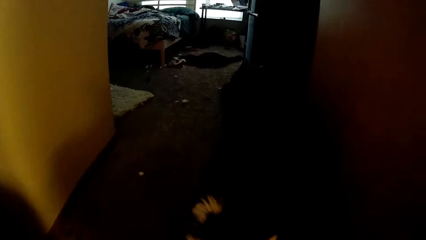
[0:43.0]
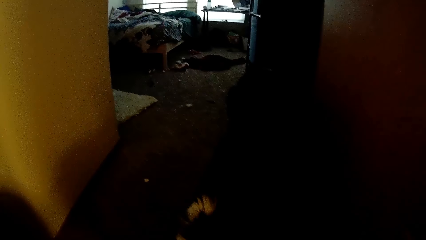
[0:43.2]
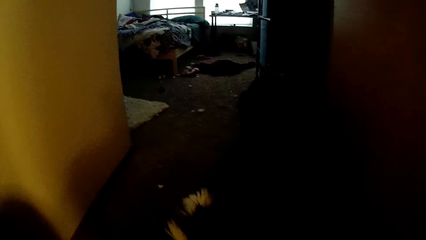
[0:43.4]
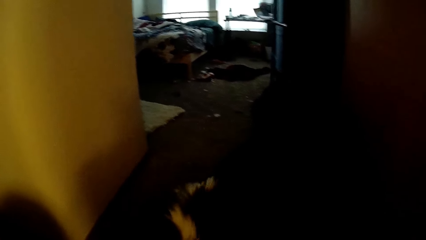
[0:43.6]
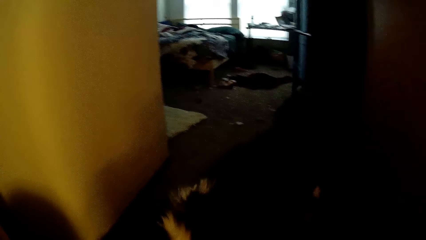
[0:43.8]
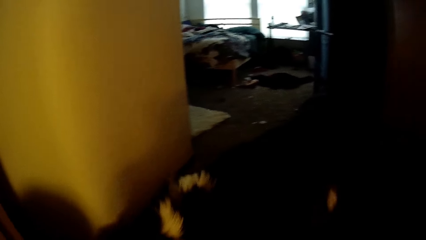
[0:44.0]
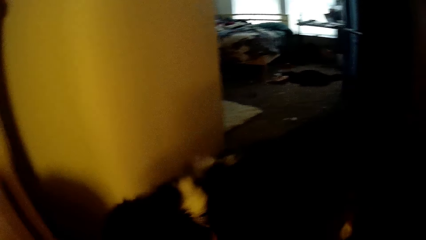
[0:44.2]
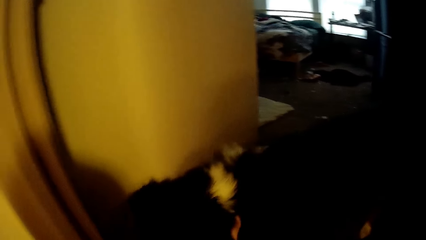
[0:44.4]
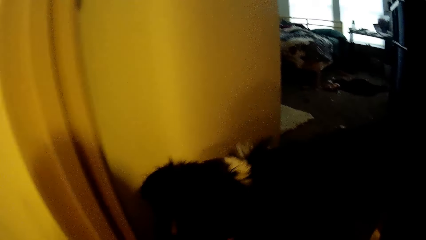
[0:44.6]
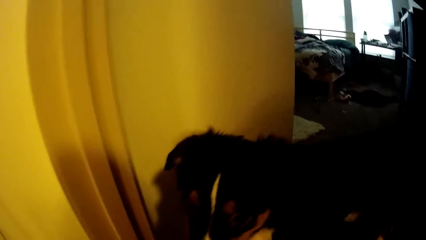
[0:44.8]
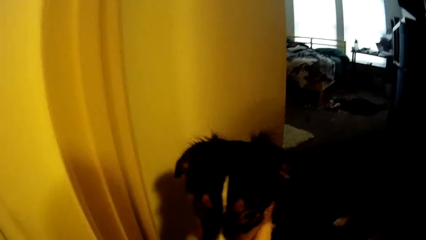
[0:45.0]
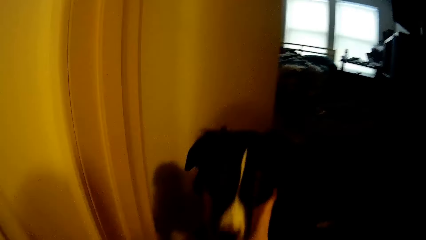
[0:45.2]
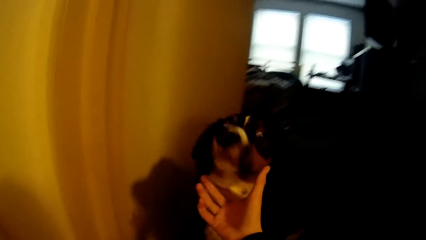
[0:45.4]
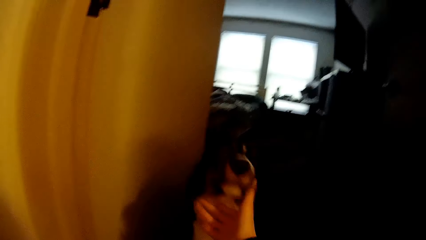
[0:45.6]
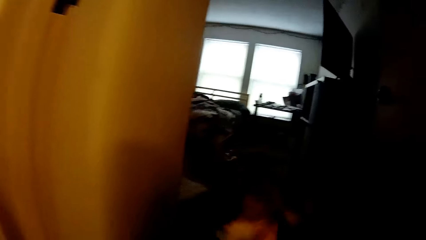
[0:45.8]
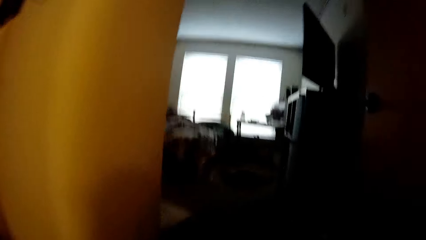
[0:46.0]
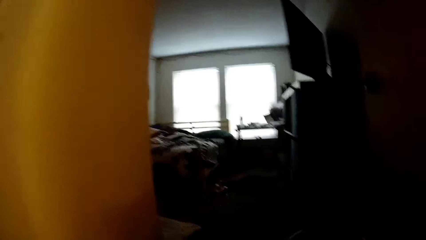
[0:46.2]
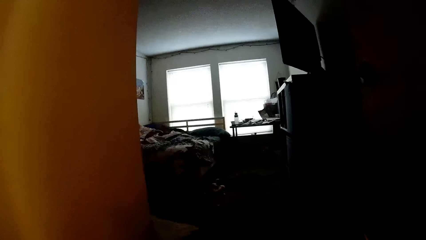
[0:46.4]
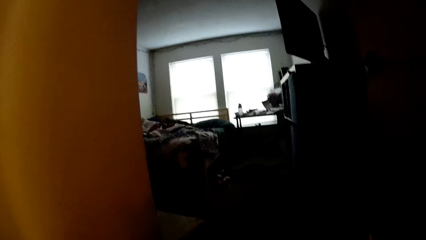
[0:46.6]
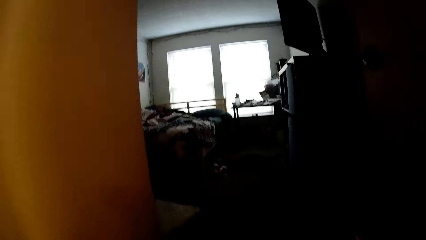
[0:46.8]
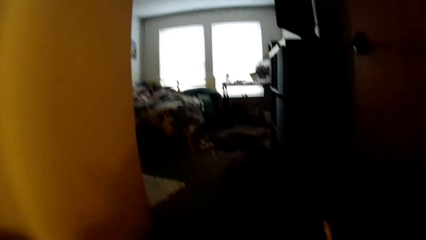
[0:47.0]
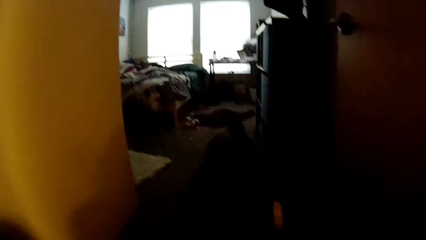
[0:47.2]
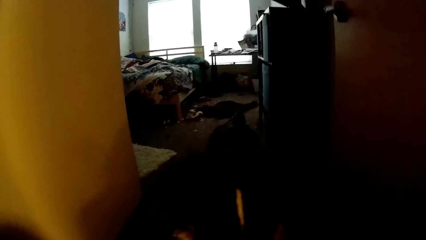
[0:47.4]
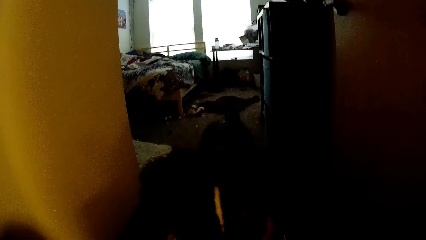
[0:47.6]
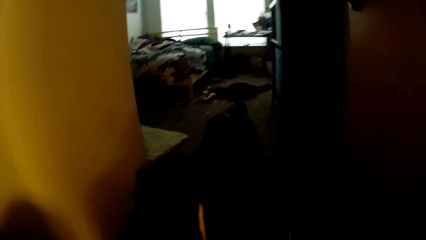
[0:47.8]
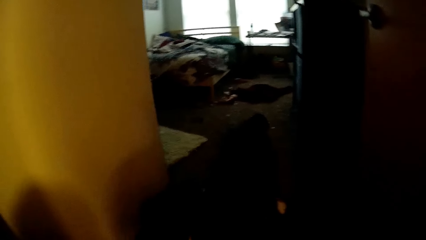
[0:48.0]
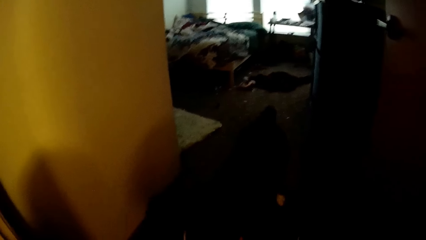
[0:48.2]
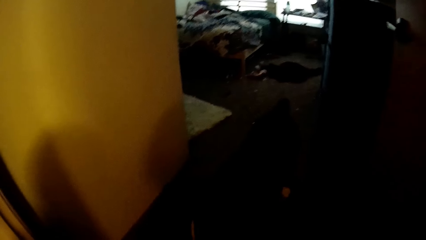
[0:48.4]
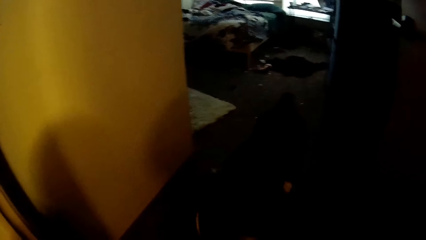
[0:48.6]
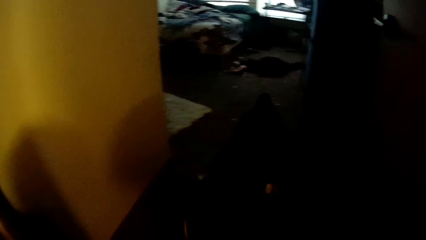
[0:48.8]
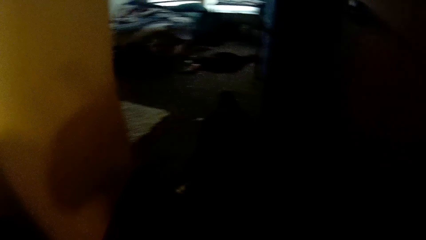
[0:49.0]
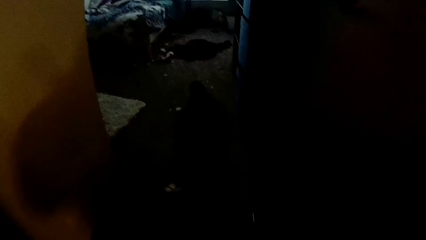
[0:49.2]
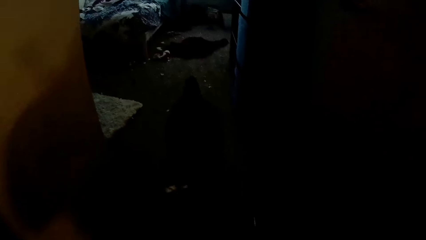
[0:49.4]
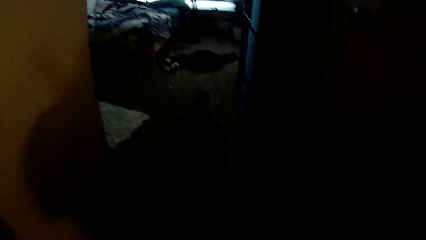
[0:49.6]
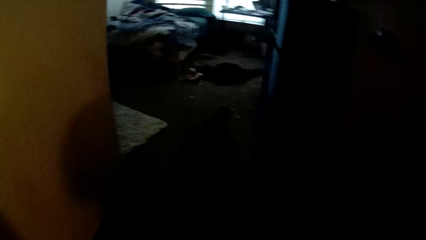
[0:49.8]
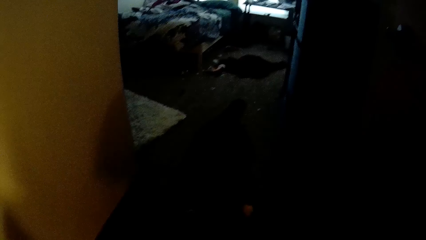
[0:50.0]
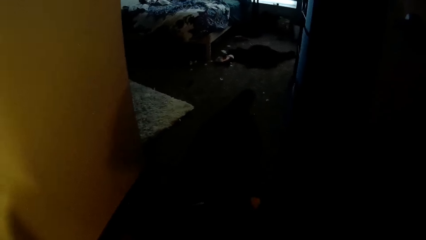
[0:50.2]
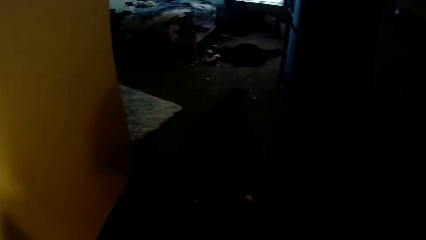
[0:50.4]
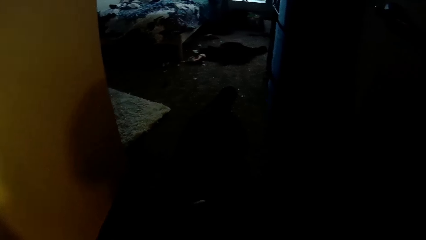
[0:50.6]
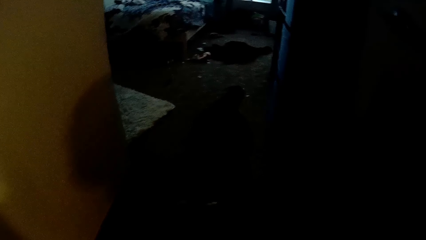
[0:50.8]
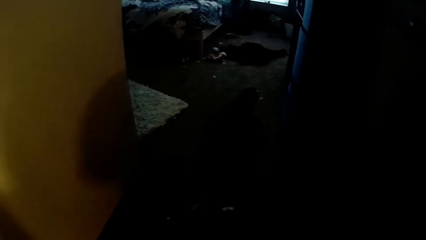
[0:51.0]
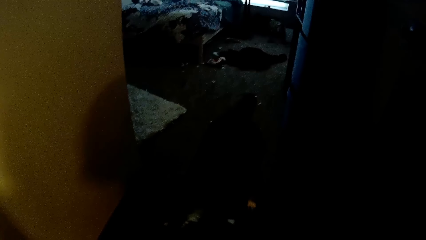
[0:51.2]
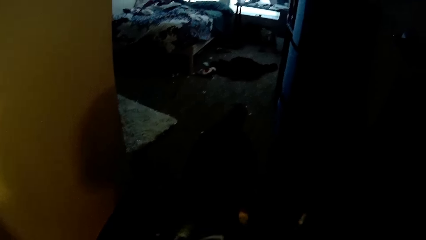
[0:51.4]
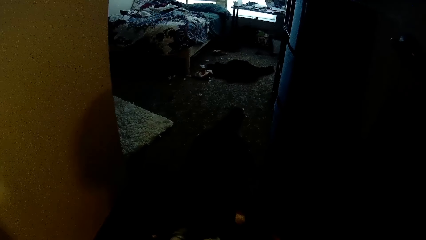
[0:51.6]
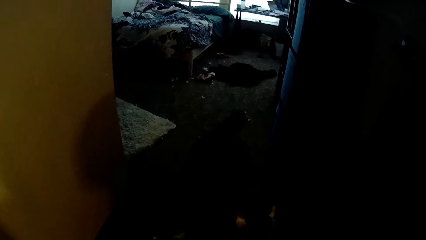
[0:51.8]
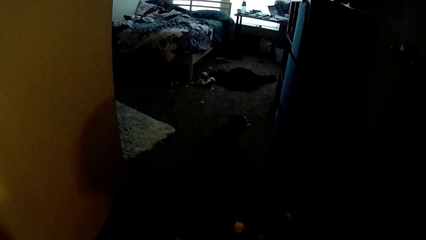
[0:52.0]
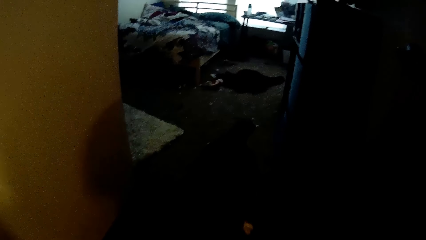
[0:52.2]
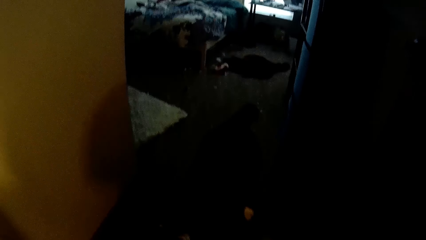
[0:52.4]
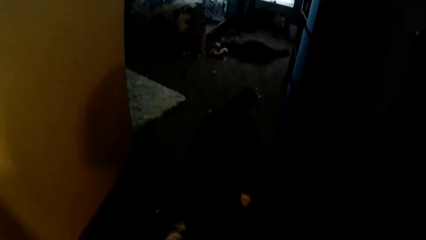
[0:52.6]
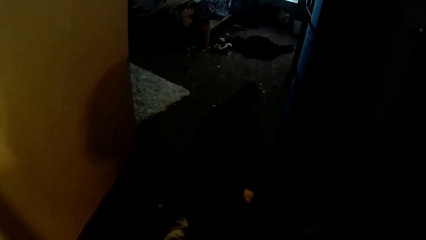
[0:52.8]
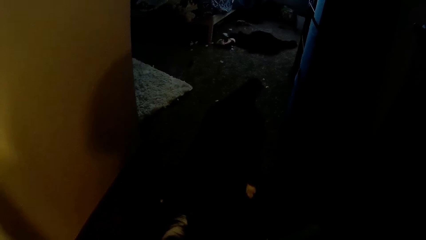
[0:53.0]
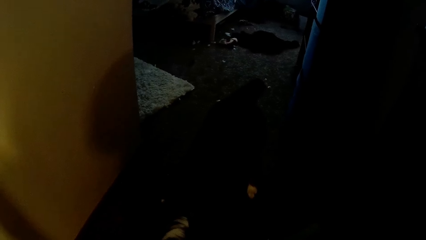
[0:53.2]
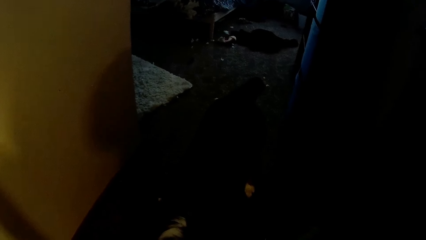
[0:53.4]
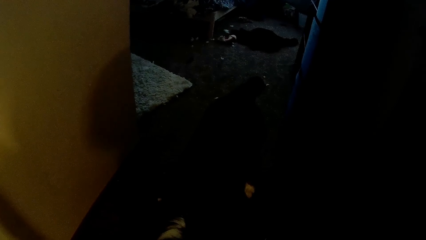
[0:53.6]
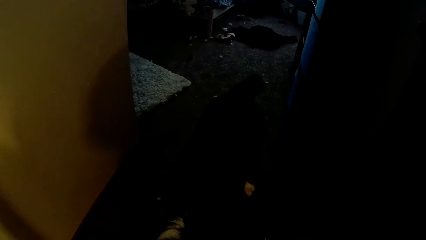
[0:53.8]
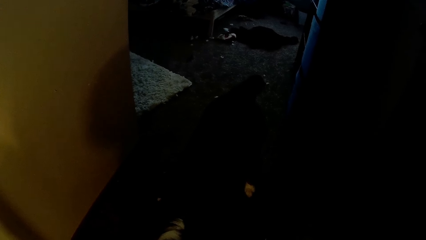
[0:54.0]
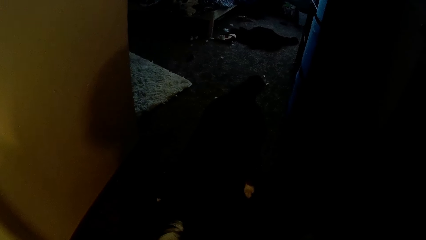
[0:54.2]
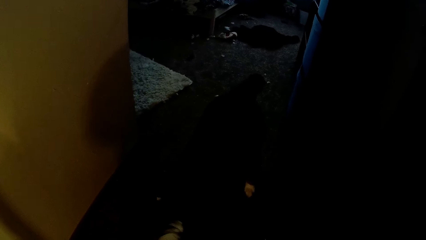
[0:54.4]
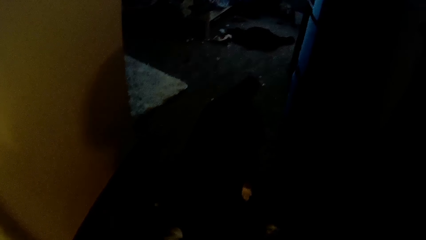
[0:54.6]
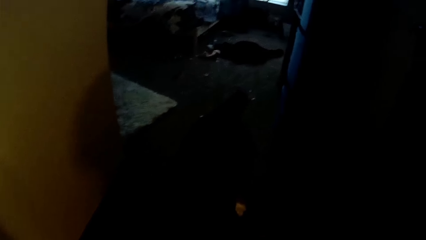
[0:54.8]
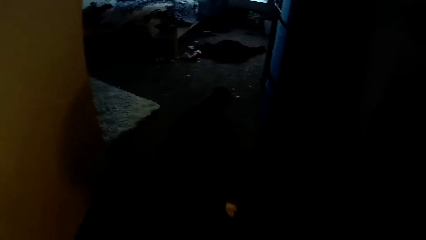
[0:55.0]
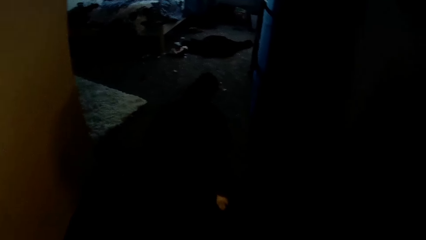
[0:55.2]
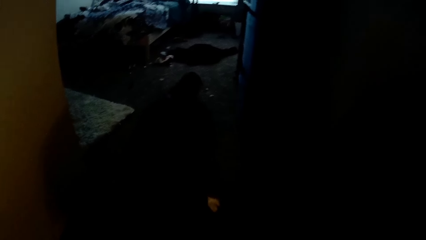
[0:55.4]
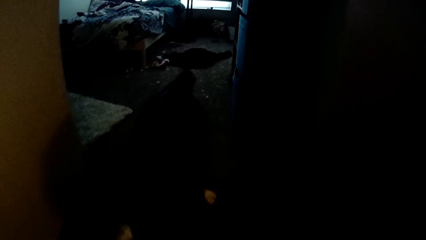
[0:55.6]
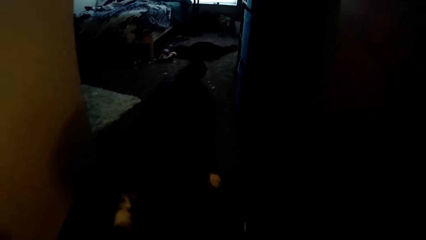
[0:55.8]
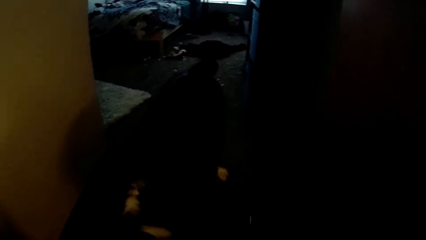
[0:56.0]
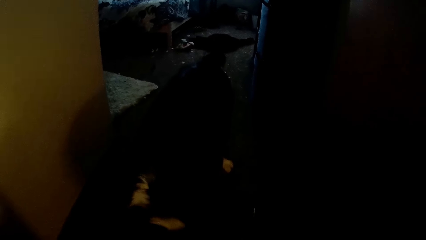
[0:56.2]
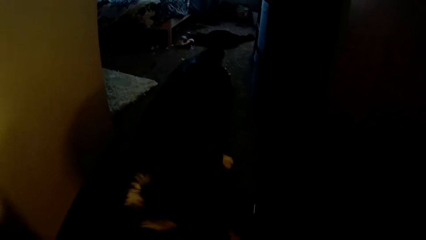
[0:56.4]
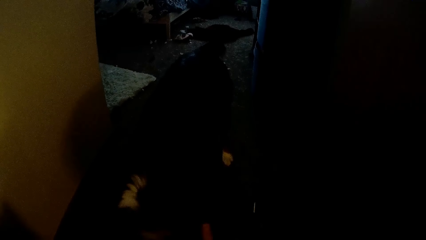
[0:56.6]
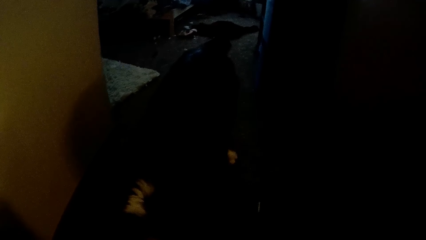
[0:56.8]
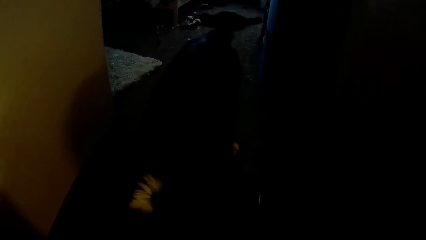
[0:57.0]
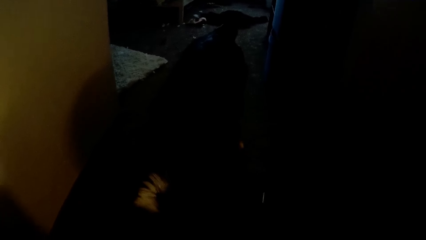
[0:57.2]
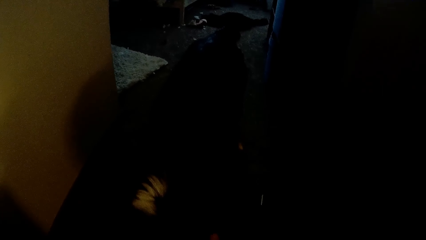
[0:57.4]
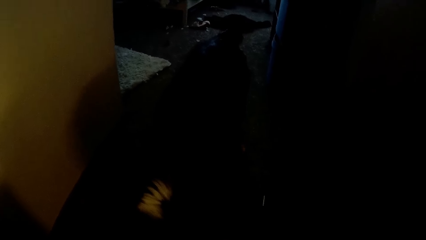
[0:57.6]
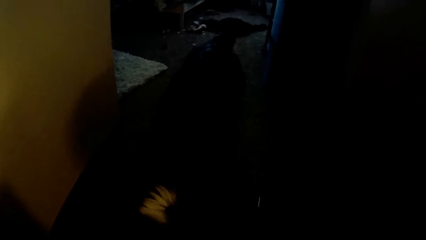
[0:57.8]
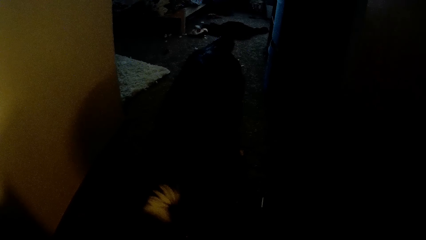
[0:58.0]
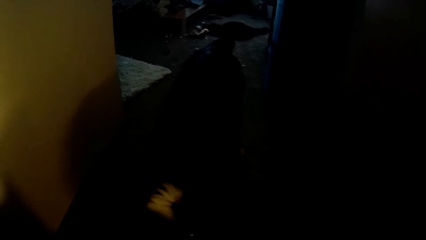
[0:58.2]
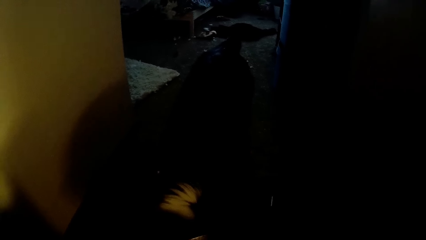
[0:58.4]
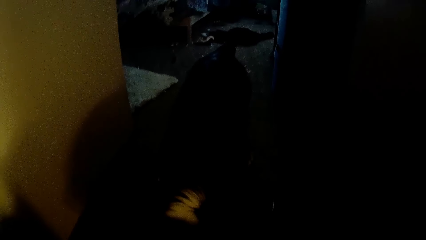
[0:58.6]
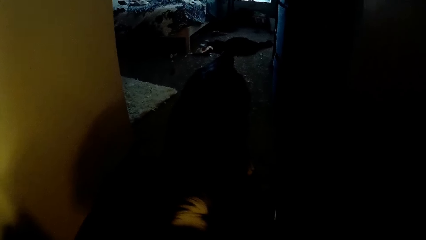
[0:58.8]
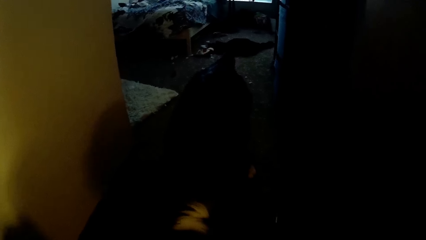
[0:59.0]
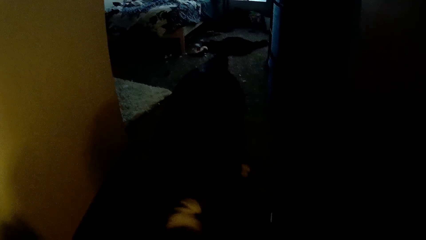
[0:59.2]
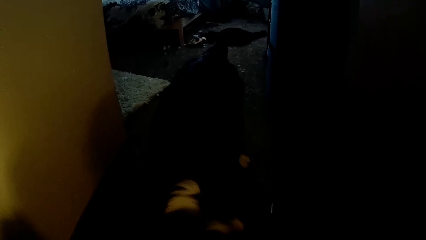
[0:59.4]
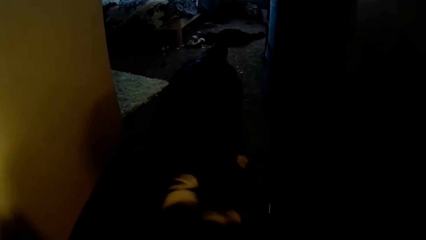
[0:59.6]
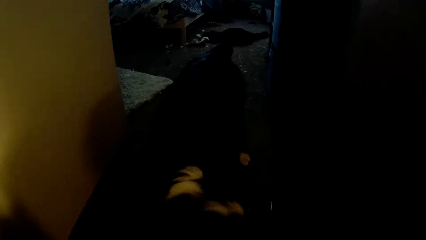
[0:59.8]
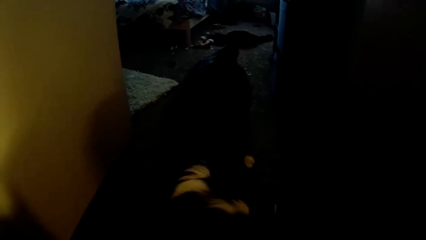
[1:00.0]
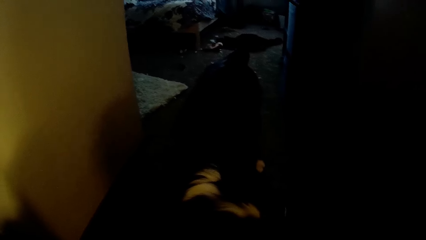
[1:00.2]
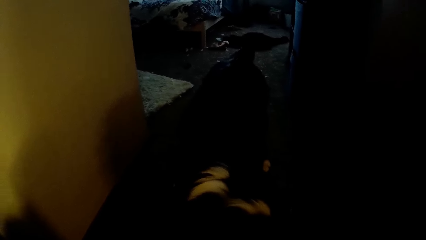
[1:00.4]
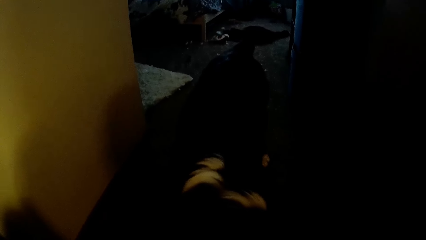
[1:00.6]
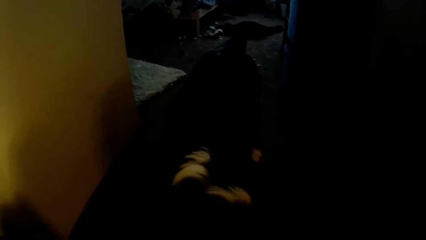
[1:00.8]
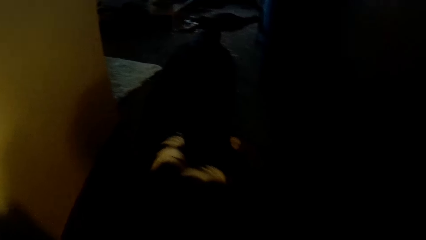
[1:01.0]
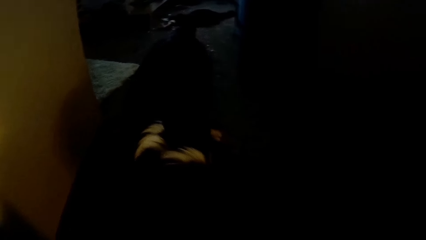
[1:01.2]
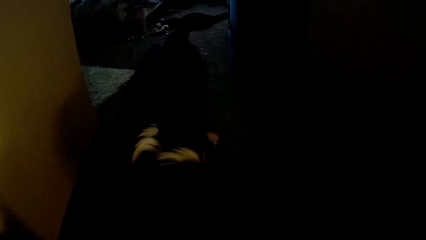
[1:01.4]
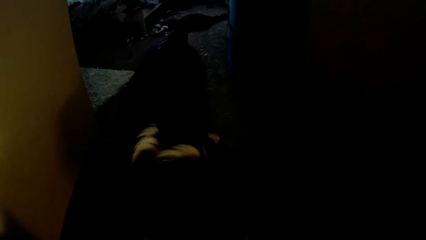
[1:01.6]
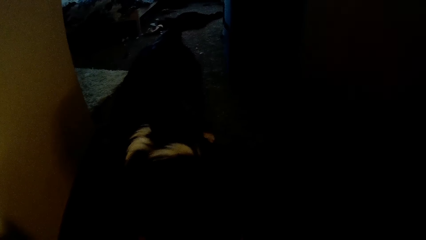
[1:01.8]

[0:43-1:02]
The camera wearer touches the dog. They hold the dog. They put the collar on the dog's neck.
